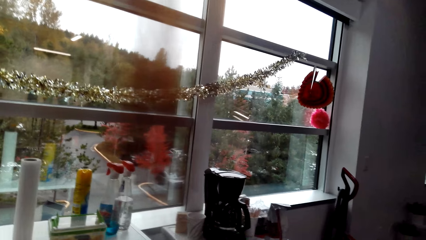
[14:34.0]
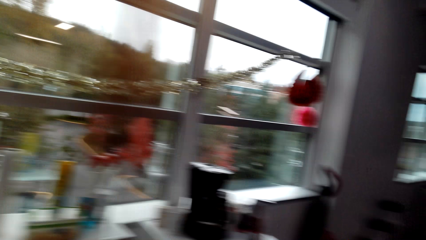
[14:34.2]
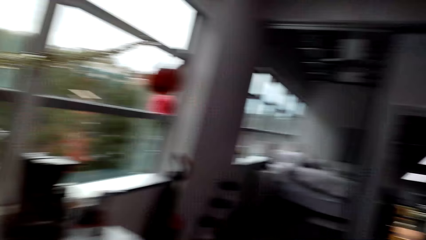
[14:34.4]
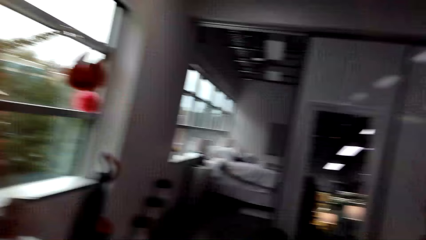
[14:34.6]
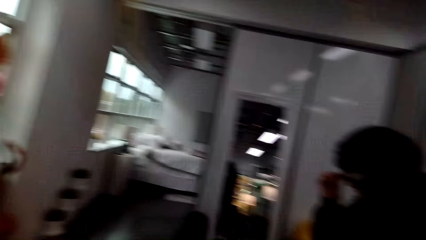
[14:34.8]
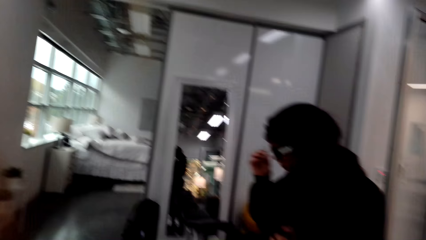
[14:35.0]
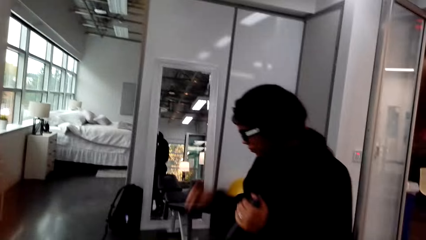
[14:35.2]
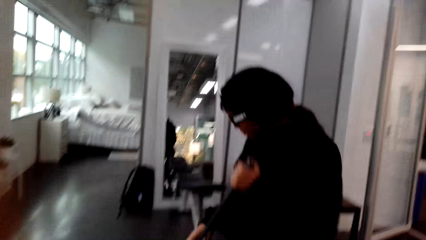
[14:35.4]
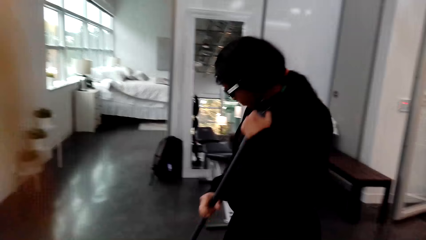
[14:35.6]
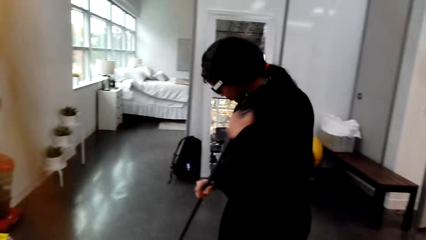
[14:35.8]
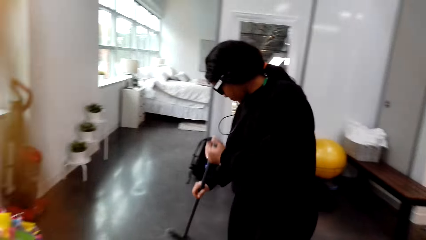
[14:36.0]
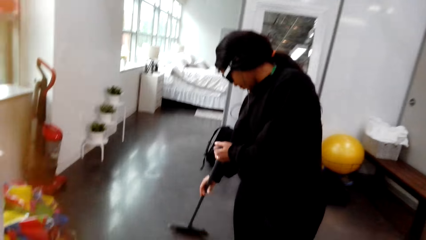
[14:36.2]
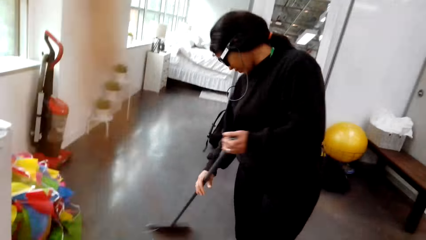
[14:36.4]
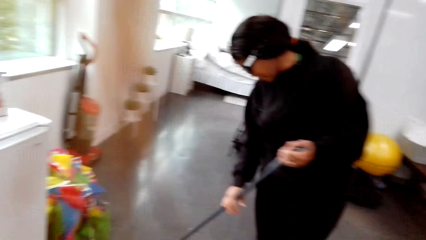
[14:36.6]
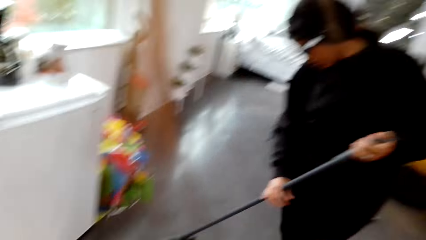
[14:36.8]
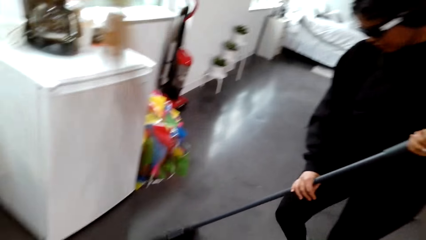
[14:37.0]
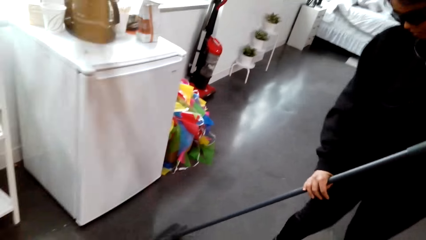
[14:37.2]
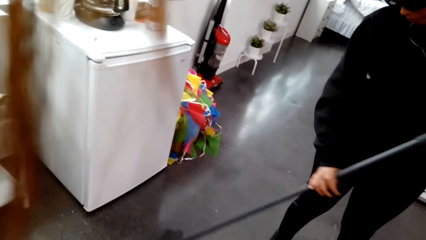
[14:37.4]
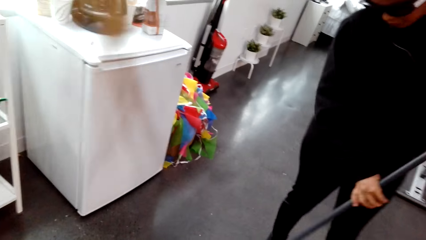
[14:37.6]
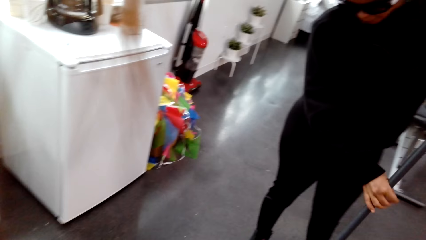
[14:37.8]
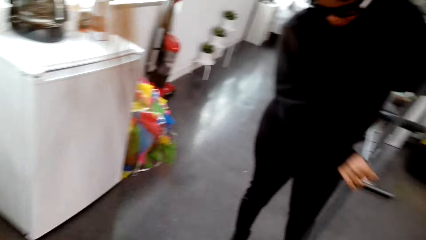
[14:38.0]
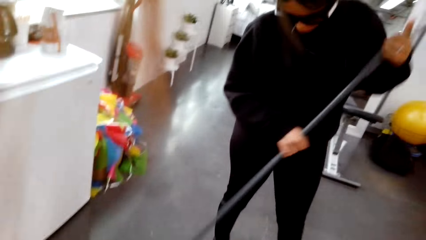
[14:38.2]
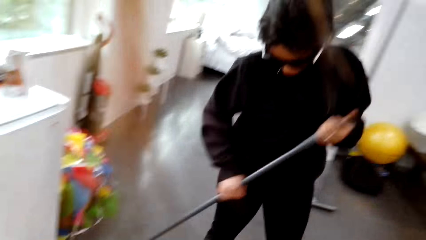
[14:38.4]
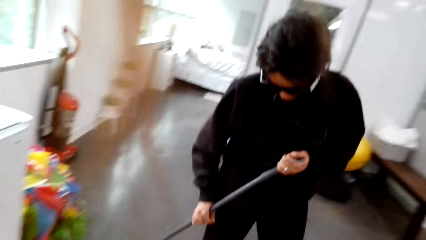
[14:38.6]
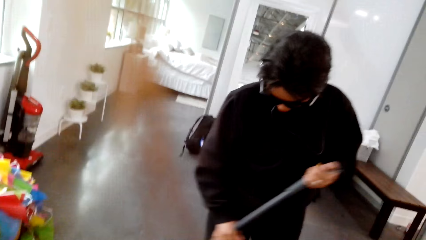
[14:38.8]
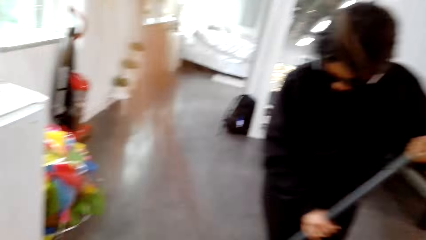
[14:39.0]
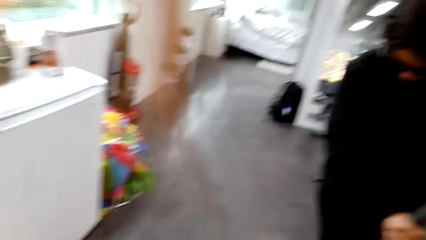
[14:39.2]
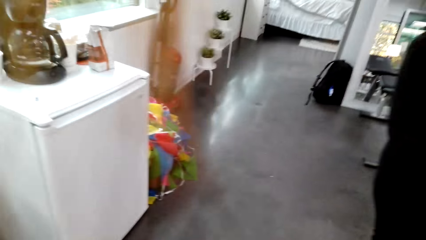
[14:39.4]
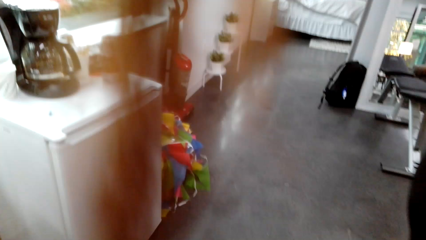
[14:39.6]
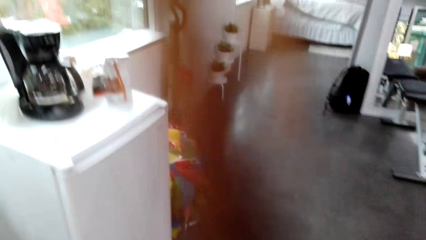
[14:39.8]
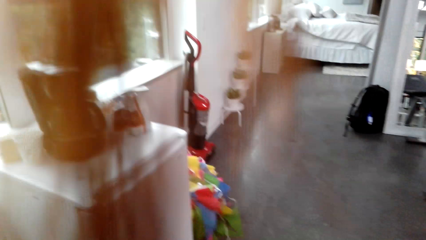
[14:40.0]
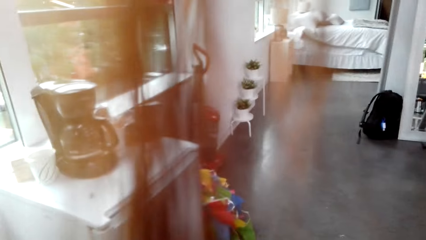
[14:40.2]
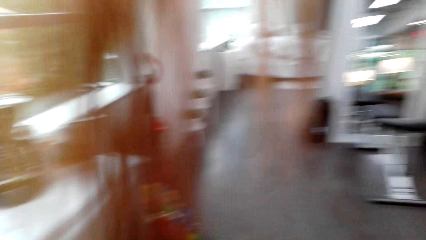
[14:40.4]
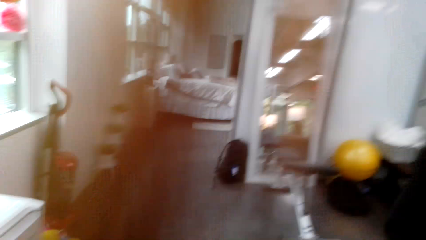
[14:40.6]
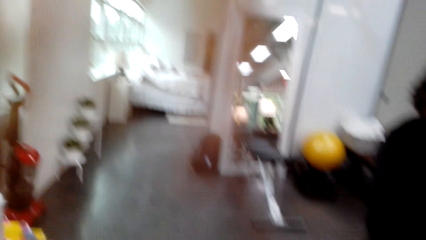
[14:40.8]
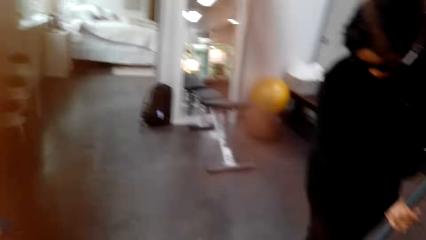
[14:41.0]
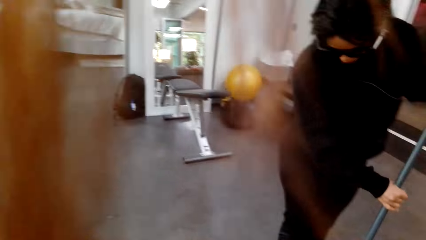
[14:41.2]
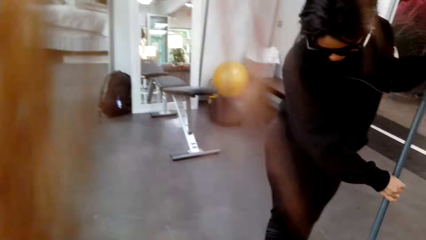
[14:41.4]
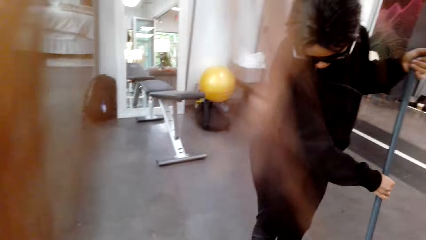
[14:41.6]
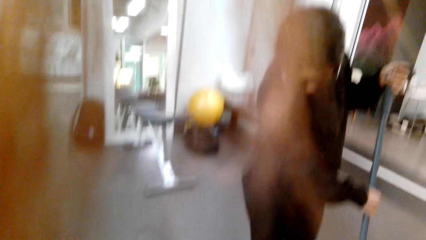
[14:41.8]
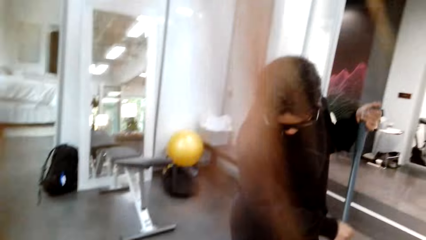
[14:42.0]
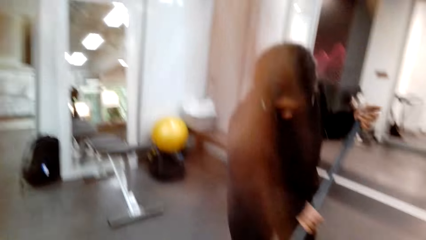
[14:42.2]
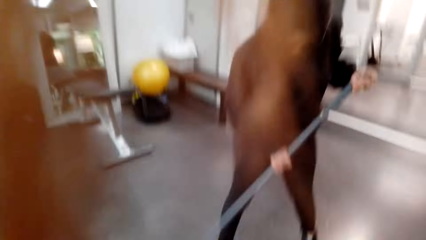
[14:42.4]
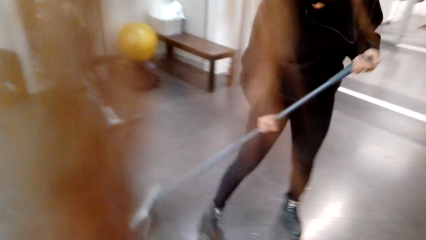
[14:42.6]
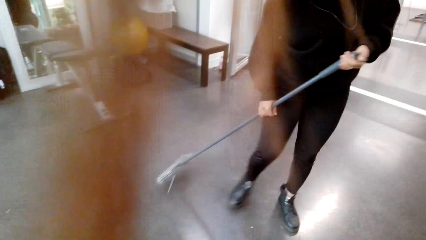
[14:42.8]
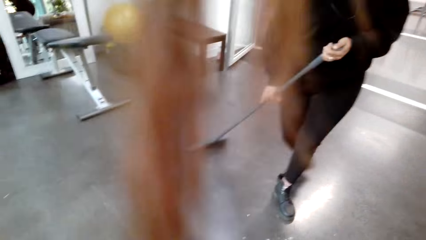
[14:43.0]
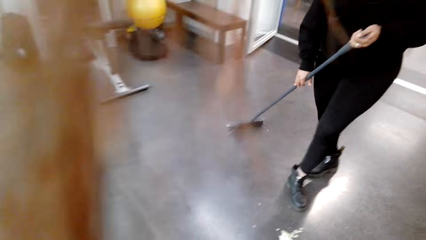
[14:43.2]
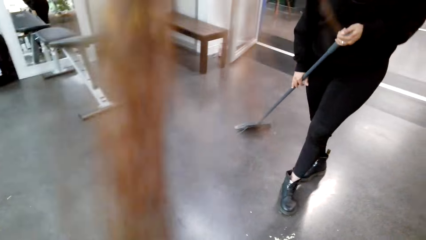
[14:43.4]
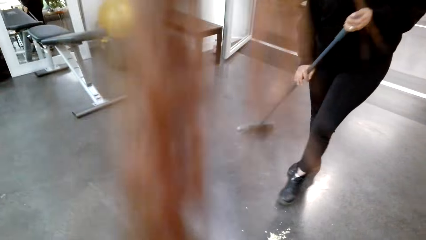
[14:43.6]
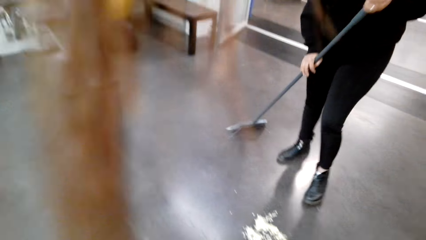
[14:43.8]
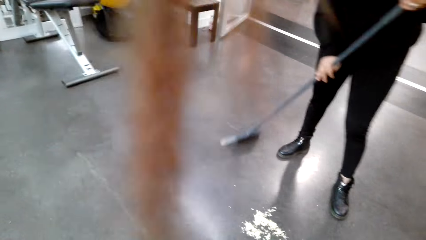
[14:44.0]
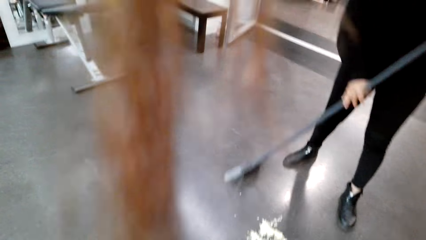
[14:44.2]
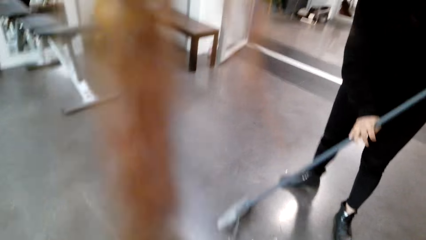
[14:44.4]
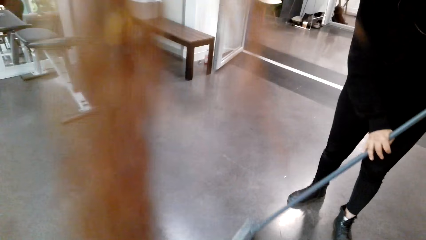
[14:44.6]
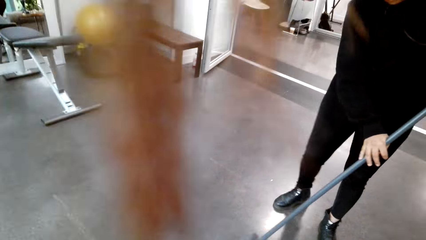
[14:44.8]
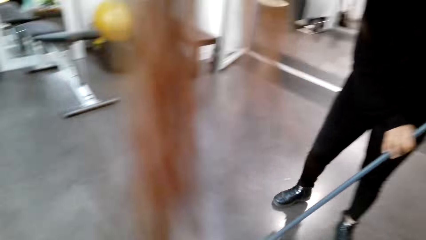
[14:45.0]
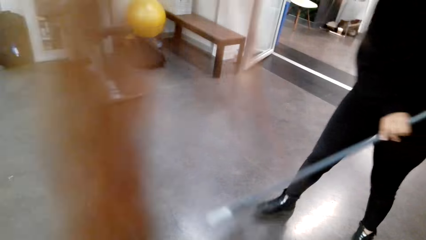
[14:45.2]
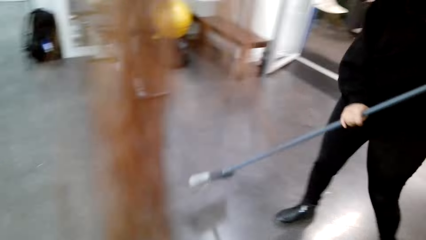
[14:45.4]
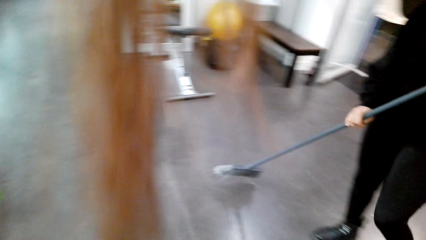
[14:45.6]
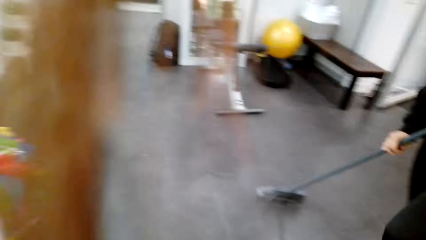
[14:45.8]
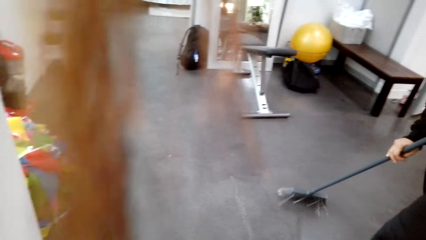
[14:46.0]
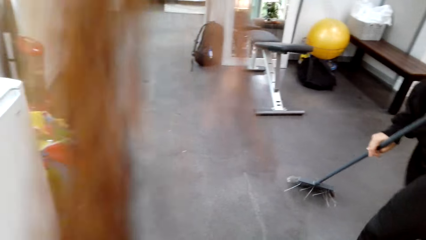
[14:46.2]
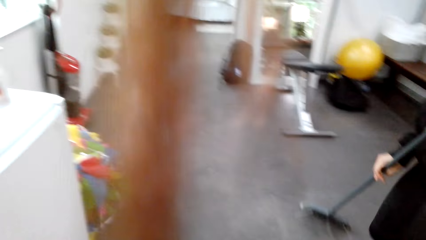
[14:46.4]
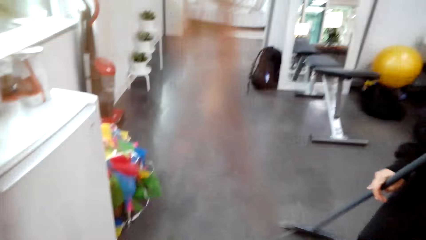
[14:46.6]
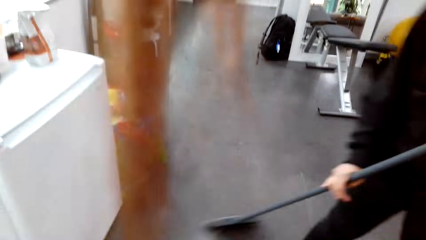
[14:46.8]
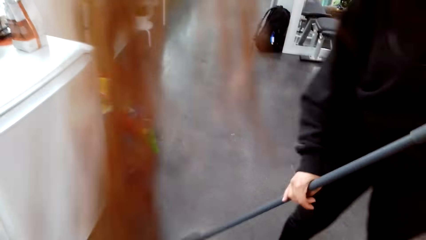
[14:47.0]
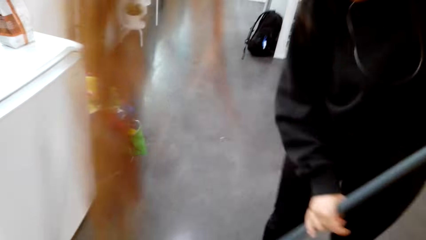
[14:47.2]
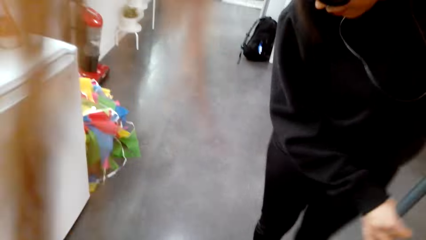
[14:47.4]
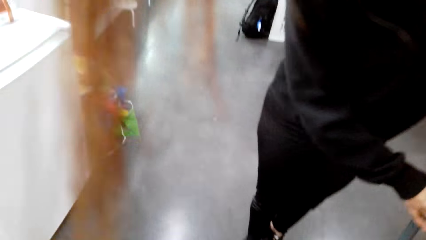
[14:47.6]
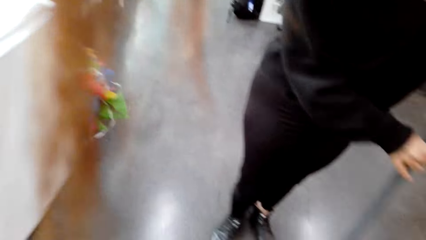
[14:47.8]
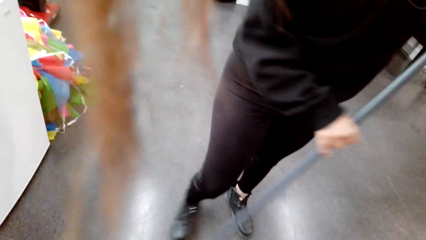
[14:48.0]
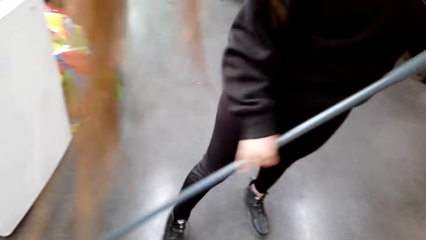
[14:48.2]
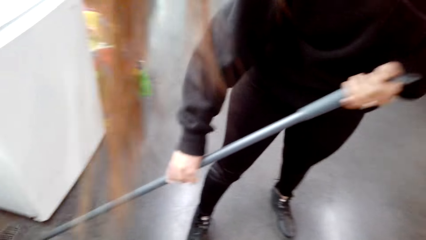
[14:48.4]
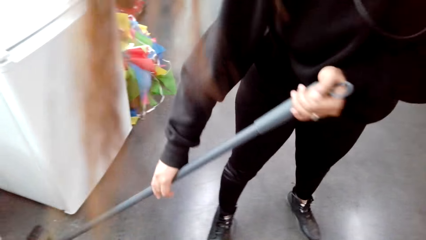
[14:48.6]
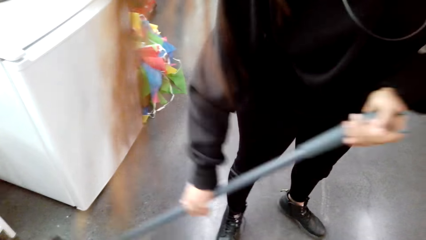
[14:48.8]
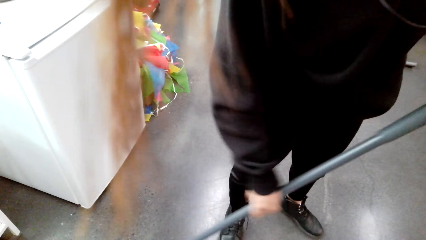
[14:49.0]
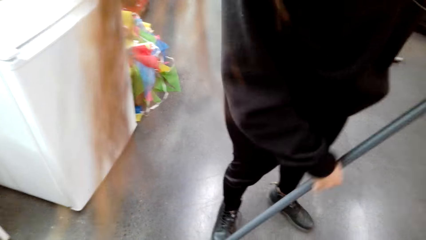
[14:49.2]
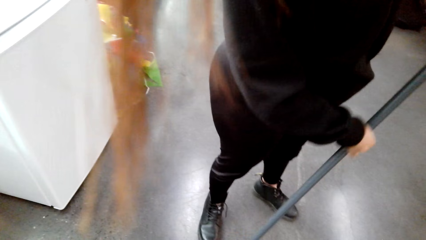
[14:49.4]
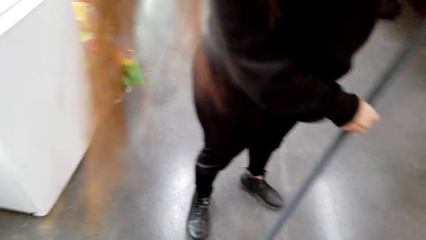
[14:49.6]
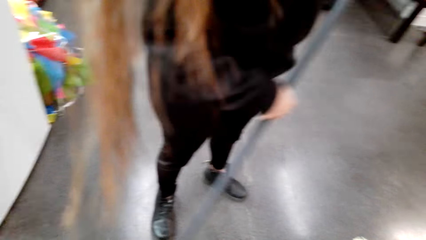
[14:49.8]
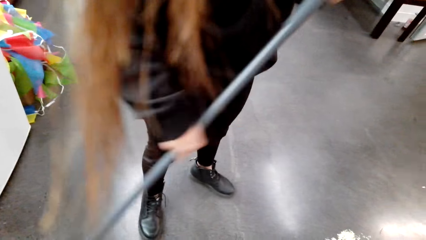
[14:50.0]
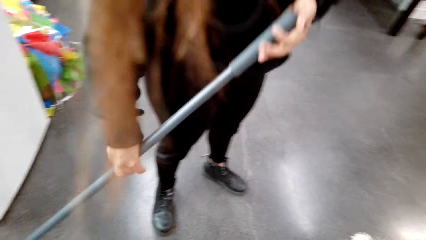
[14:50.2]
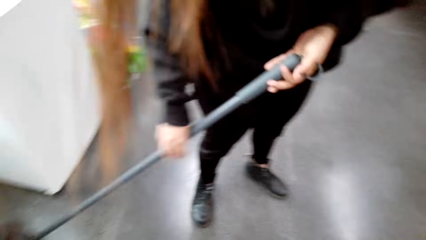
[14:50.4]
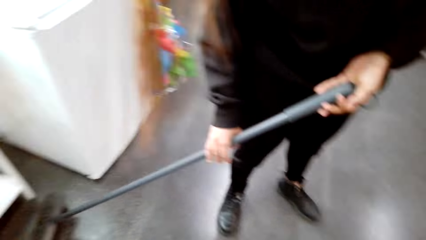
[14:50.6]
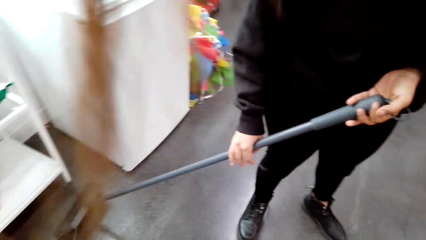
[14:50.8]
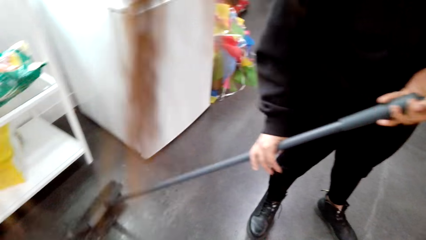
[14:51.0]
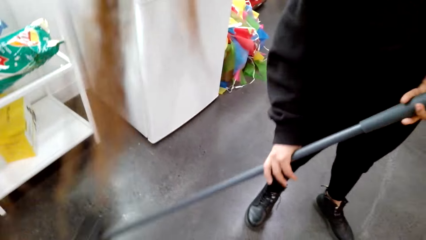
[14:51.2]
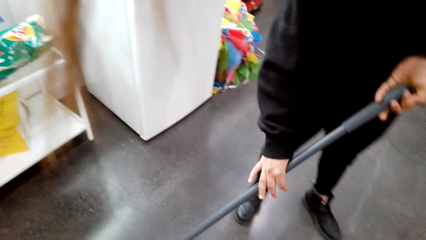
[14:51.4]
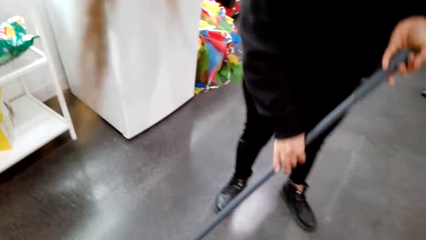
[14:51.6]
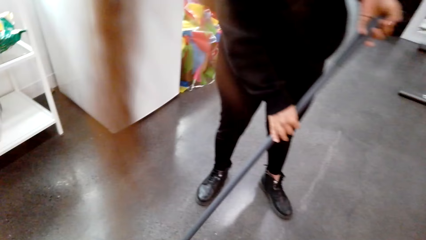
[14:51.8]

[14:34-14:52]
A lady sweeps the floor. The camera wearer looks around a room. The lady sweeps the floor.
